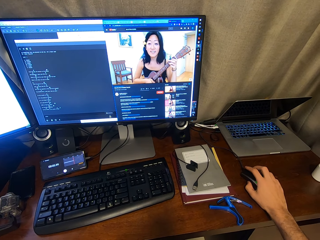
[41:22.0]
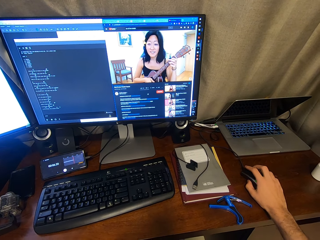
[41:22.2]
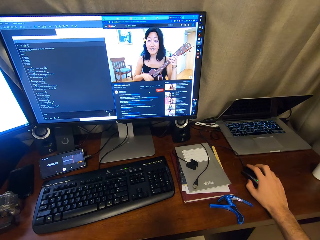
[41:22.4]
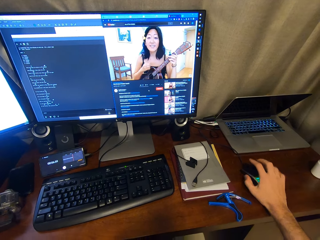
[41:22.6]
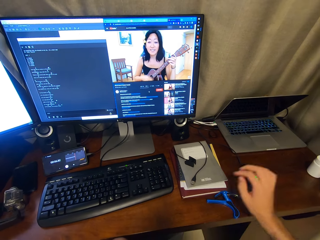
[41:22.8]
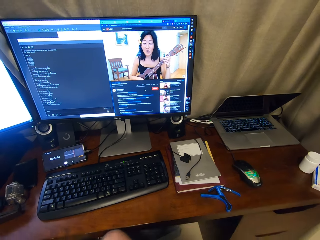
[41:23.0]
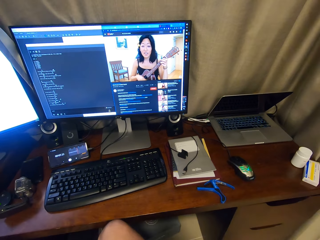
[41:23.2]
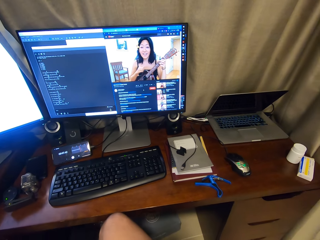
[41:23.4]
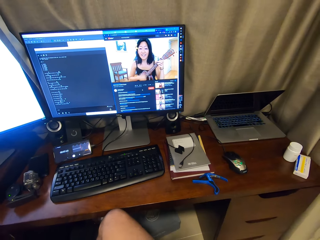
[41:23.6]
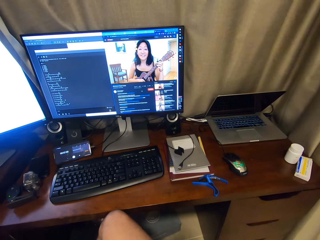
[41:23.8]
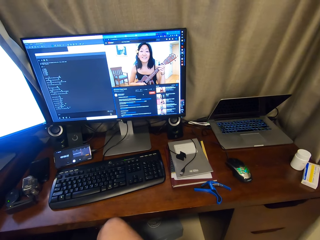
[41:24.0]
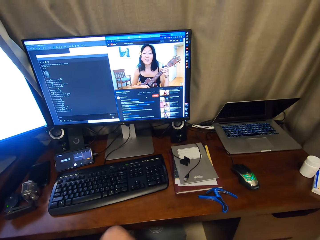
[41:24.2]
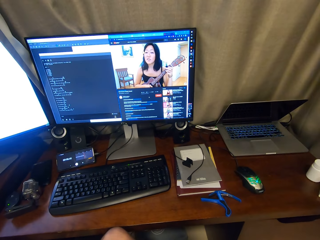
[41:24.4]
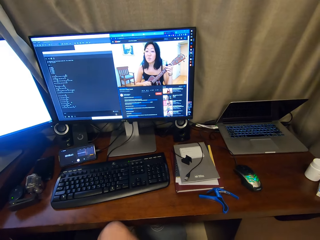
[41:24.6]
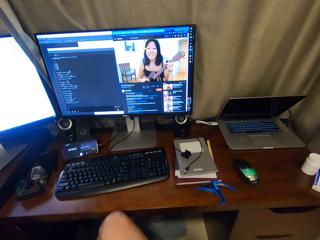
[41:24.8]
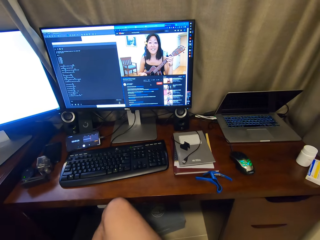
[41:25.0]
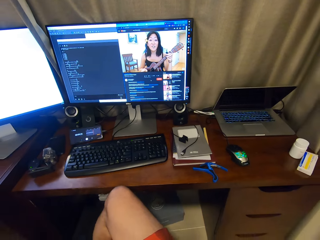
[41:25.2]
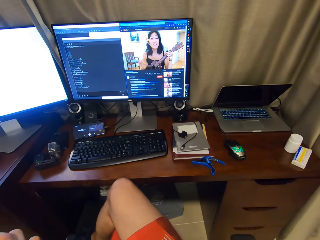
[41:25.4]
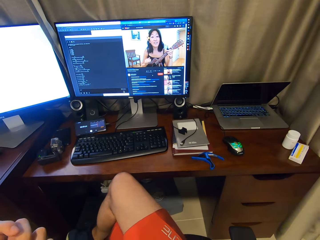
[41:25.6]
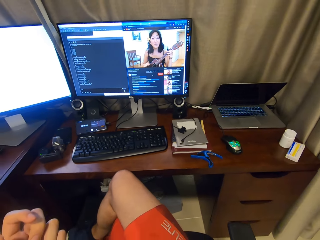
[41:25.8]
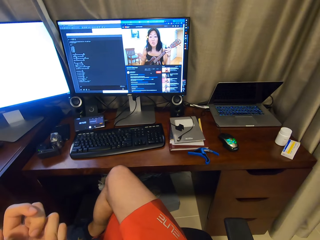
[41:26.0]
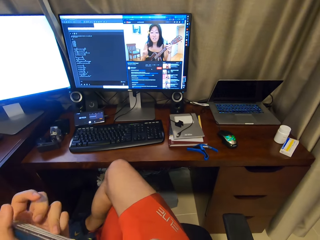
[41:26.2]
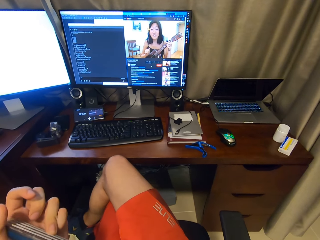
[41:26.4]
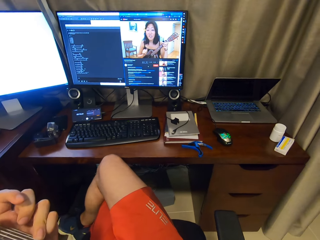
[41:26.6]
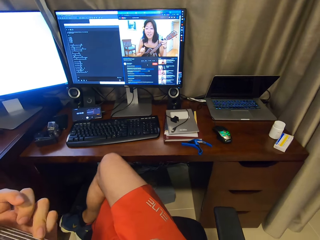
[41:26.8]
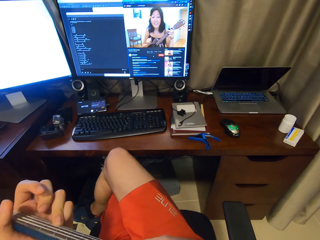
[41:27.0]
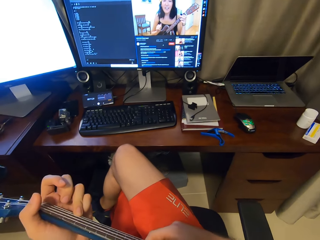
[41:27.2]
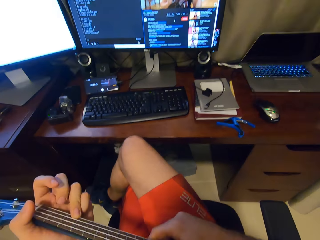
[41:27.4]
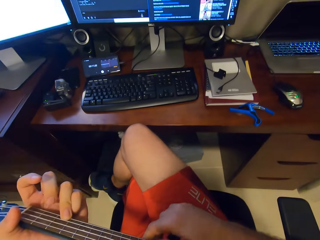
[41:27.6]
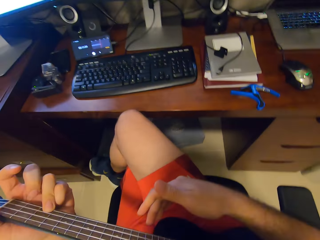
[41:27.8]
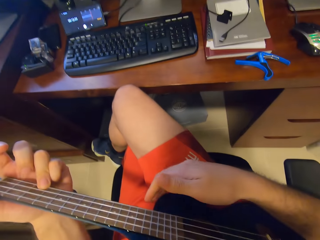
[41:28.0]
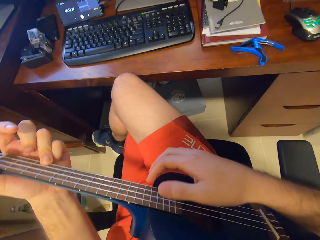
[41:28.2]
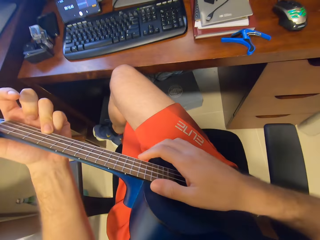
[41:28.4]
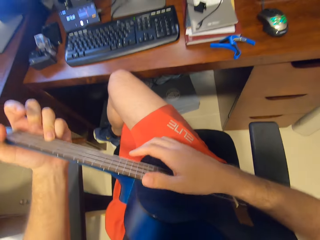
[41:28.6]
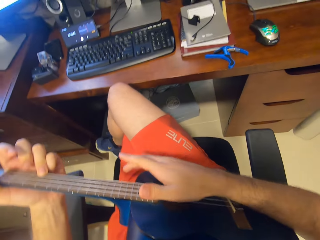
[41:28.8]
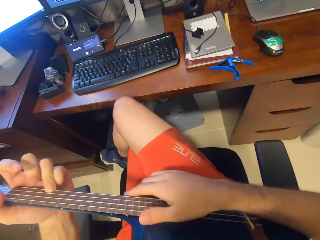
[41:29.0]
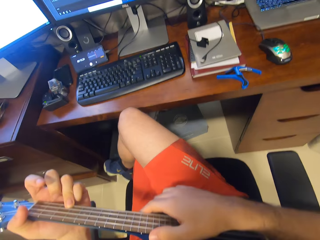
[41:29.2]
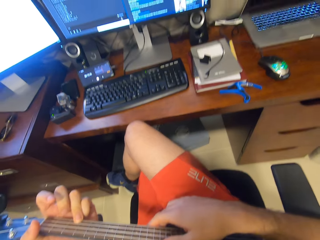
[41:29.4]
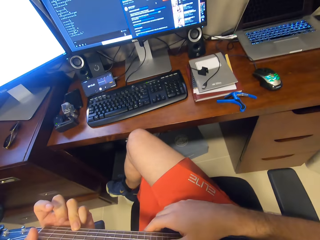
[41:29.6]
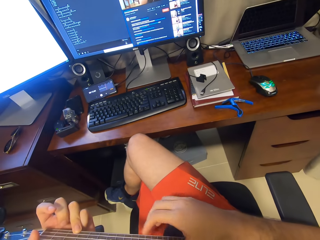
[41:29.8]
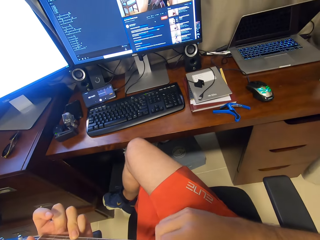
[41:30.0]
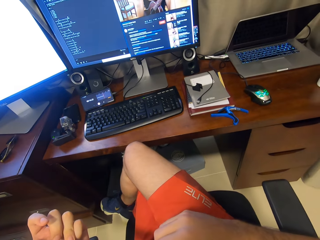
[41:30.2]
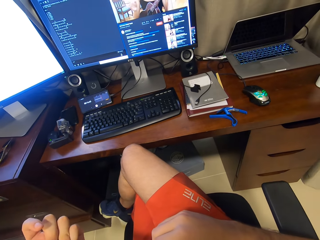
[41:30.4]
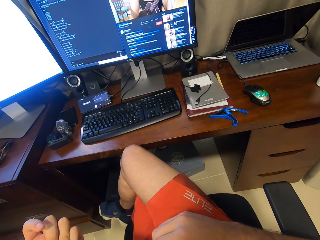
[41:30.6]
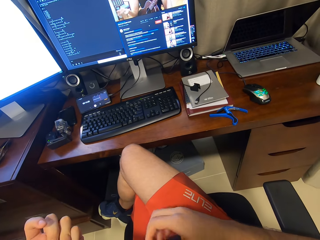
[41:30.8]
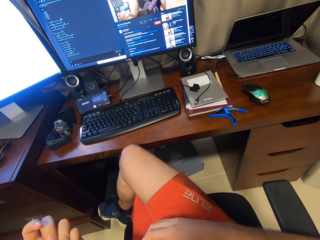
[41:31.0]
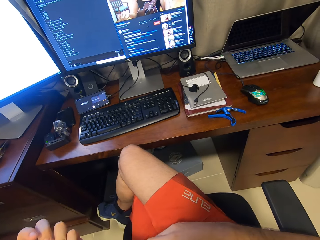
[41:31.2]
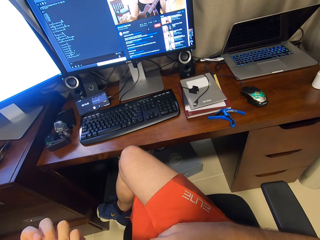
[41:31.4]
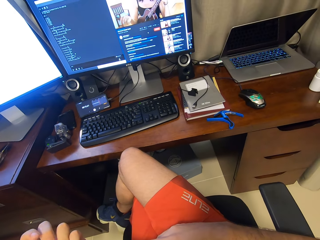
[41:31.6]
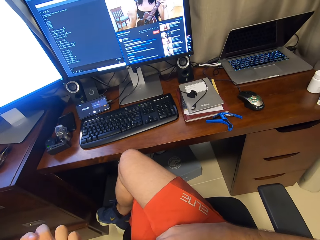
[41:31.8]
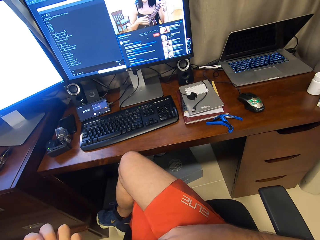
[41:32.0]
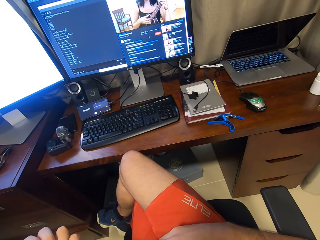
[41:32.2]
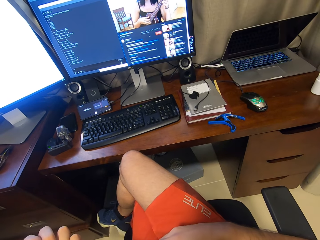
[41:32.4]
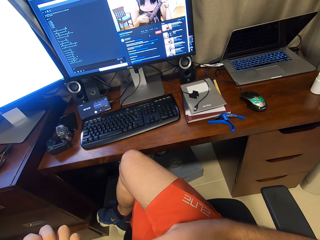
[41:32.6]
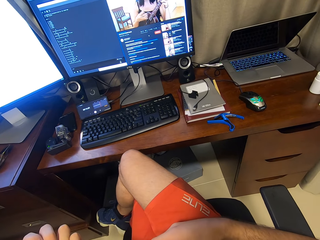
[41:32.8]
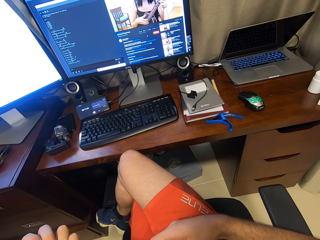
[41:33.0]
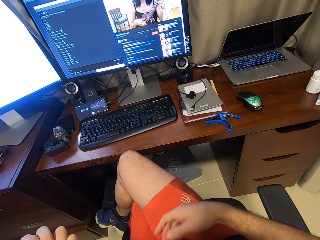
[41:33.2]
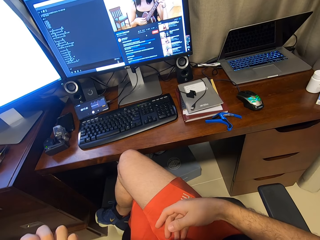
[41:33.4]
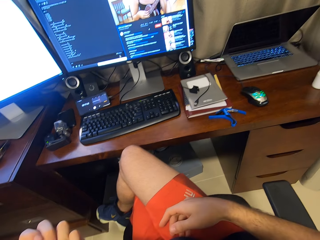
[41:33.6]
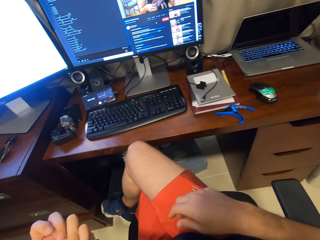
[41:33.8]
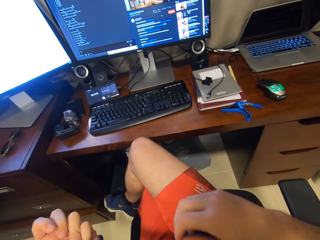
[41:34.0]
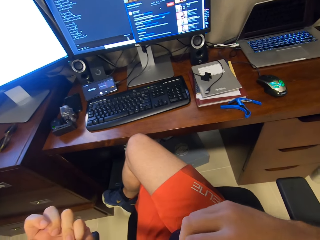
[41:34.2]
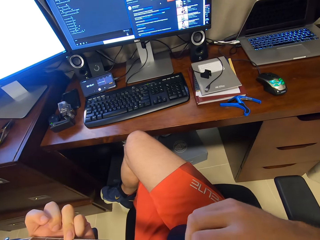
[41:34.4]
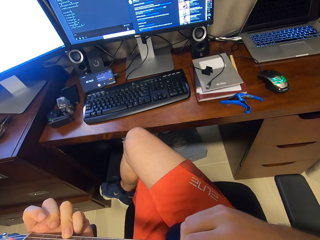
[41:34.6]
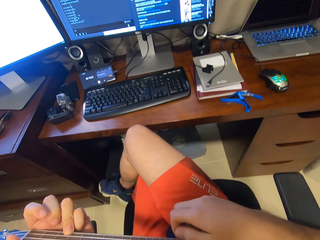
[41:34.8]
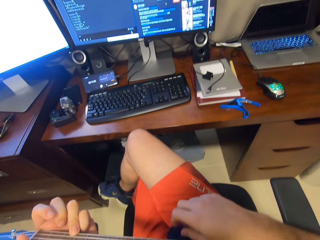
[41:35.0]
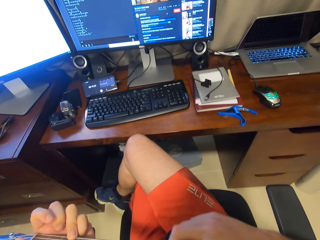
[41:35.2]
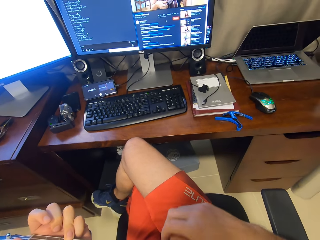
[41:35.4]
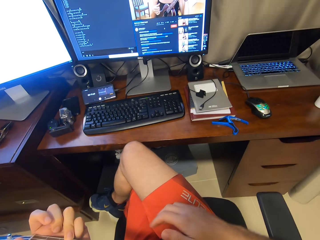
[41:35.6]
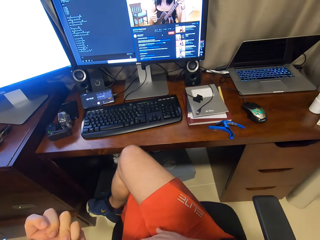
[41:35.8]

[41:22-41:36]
The camera wearer plays the guitar. They play the guitar again.

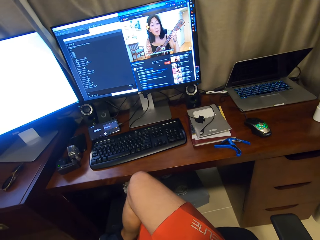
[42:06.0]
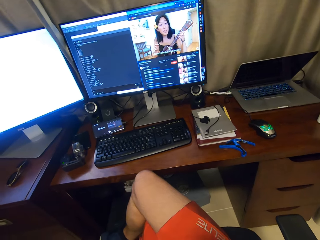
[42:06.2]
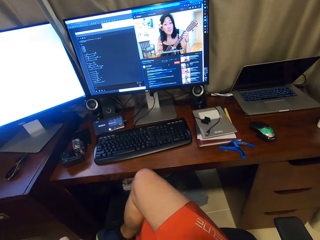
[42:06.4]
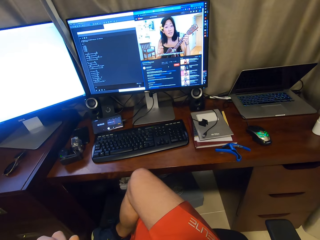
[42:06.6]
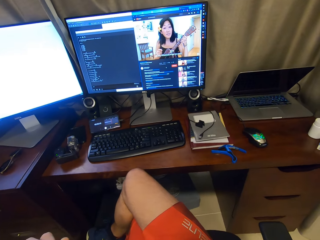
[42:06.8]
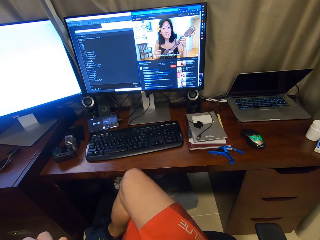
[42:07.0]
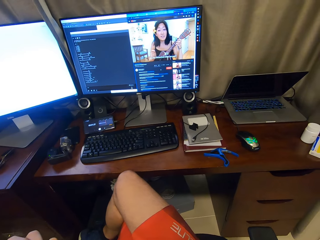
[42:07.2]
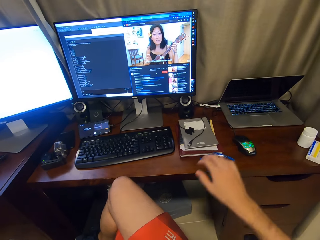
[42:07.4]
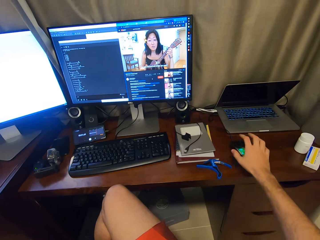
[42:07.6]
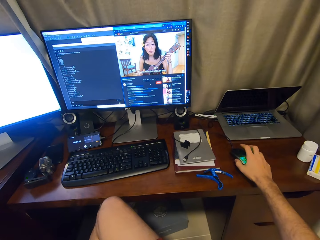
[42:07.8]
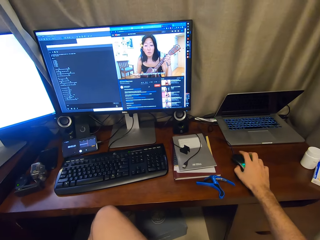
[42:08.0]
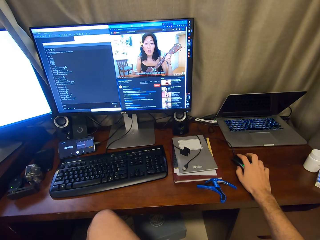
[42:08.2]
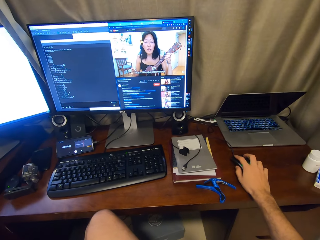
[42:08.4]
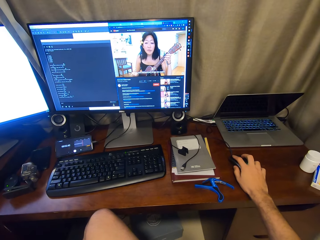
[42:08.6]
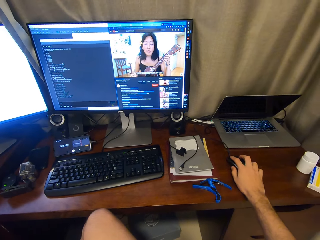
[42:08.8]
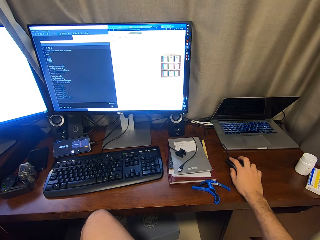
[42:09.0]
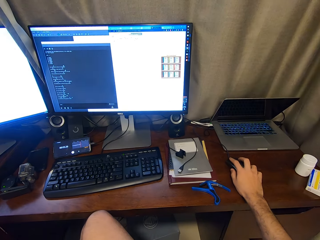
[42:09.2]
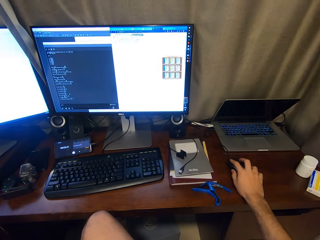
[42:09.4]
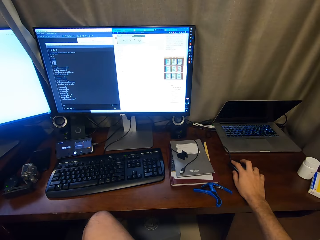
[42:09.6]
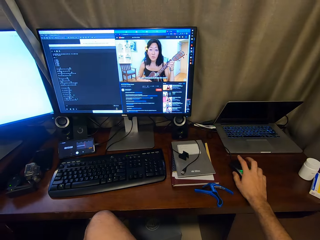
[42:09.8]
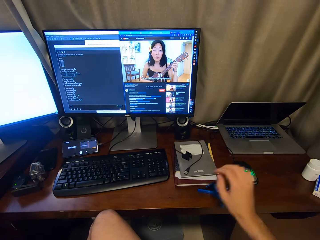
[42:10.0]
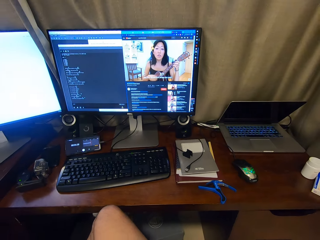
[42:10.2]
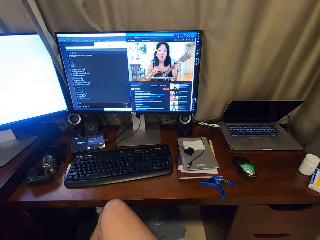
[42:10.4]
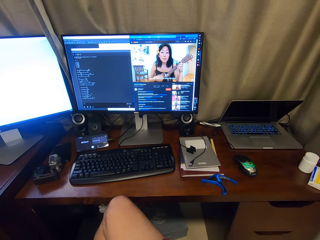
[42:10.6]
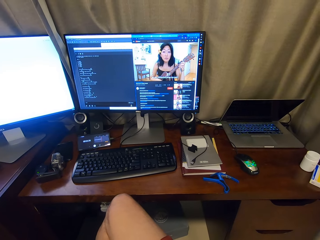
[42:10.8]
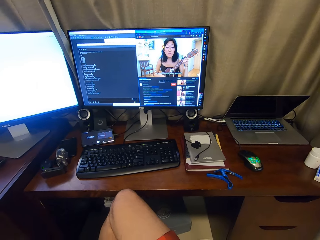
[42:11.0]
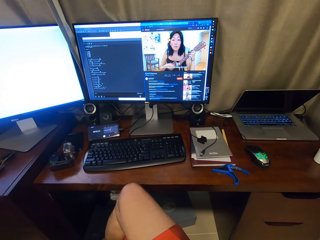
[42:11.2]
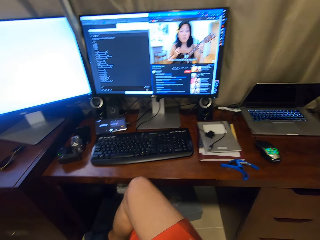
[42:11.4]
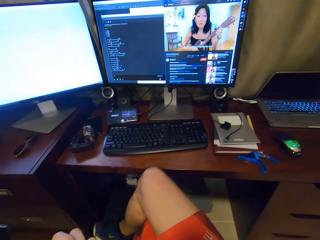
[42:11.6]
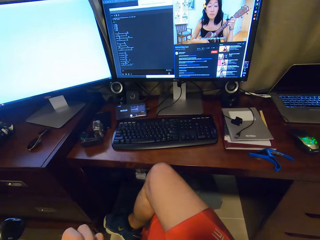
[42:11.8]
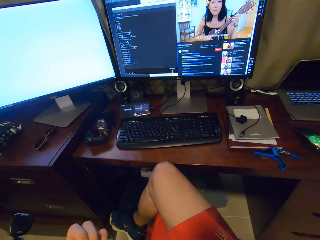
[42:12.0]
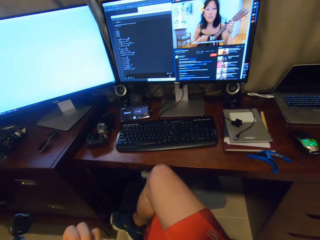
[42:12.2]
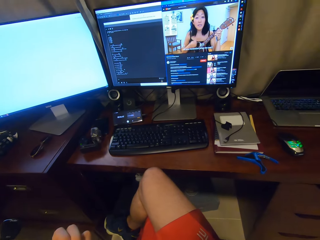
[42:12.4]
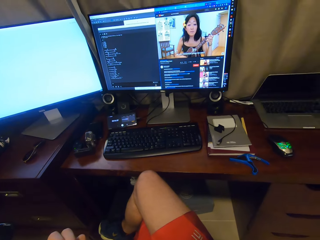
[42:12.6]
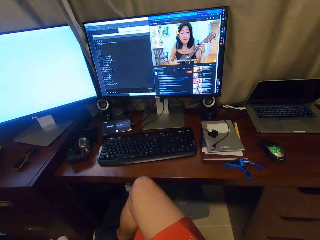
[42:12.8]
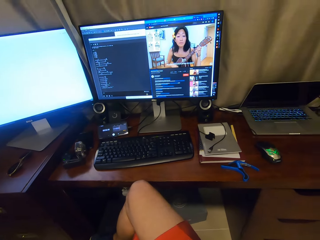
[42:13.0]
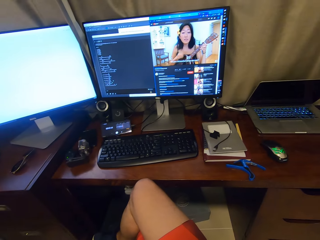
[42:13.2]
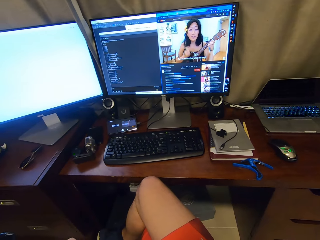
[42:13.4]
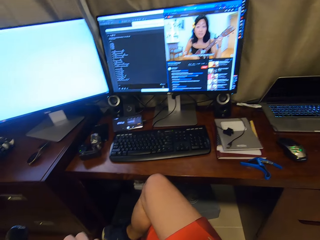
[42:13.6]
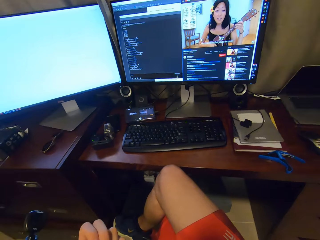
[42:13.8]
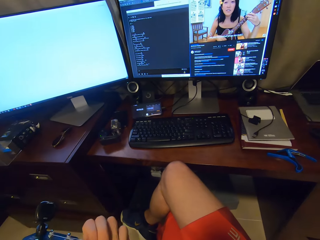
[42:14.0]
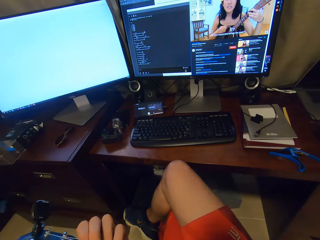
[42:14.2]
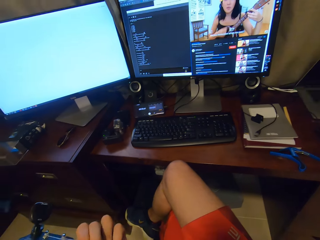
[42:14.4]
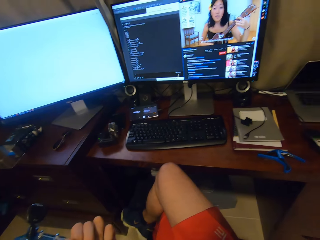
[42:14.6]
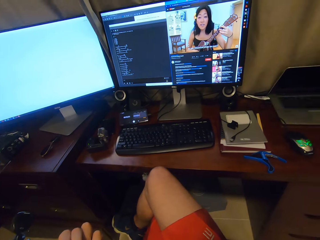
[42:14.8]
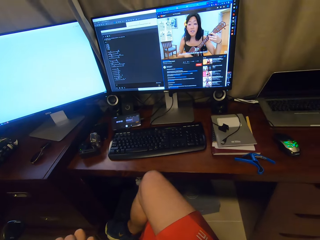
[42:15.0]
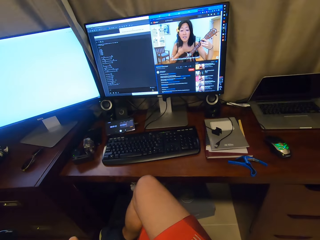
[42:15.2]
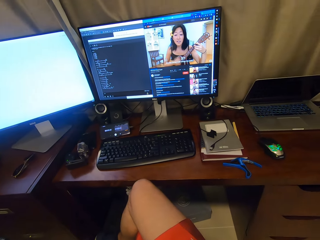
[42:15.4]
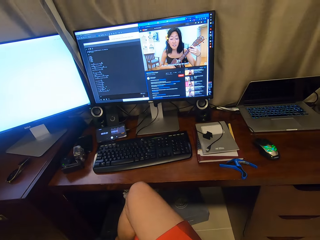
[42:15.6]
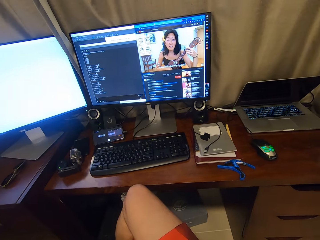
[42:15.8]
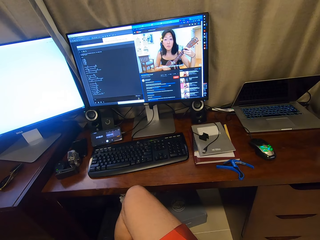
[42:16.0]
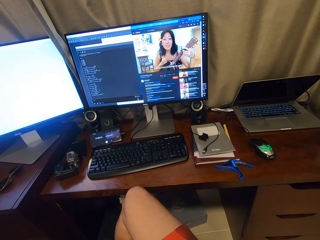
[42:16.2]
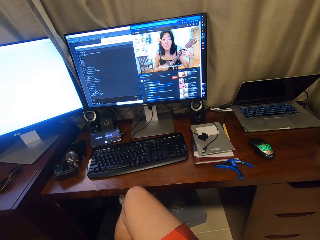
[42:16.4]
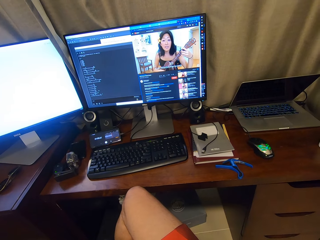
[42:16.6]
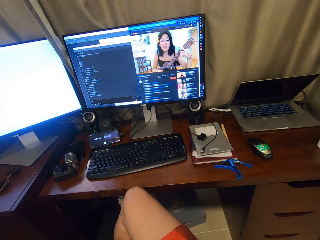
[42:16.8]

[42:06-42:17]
The camera wearer clicks on a mouse. They scroll through the desktop using the mouse. They play the guitar.
